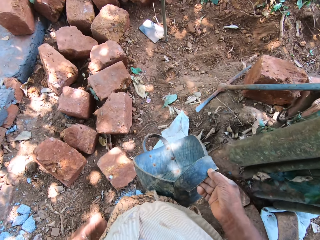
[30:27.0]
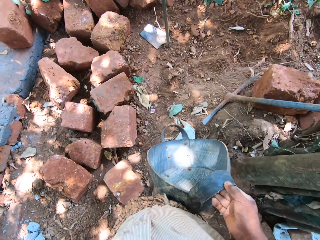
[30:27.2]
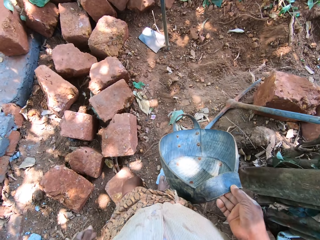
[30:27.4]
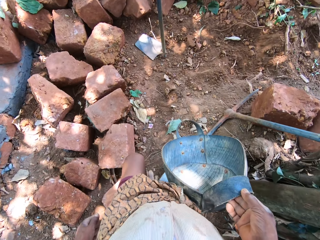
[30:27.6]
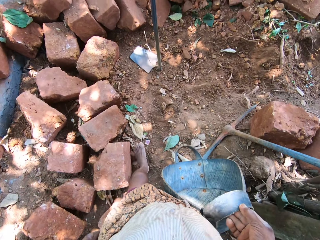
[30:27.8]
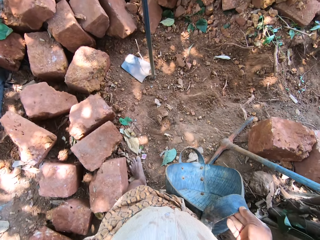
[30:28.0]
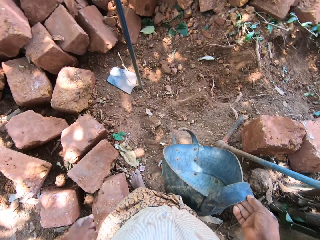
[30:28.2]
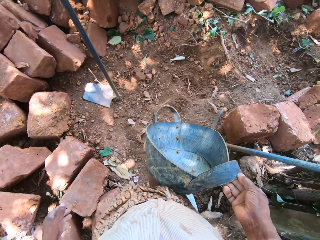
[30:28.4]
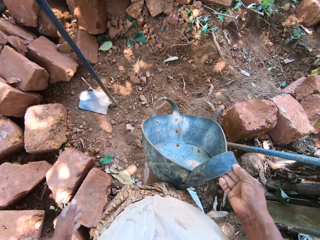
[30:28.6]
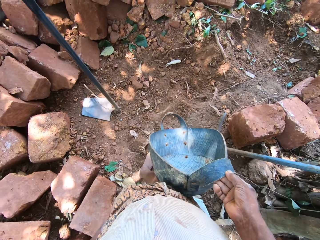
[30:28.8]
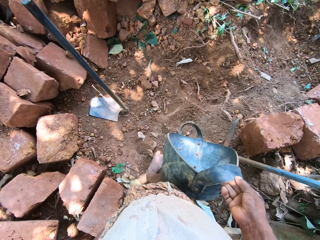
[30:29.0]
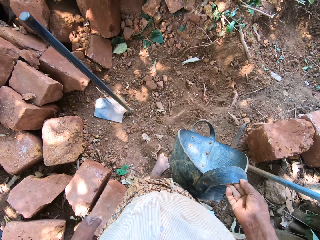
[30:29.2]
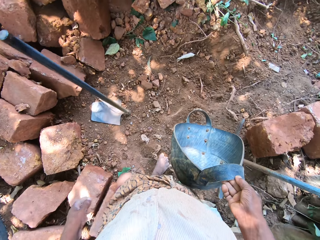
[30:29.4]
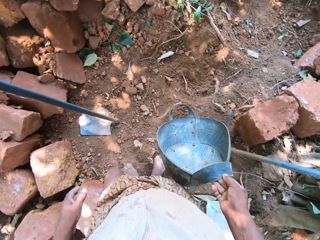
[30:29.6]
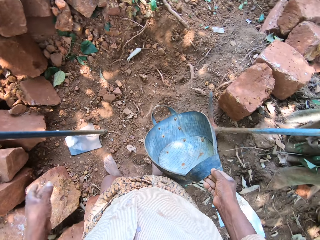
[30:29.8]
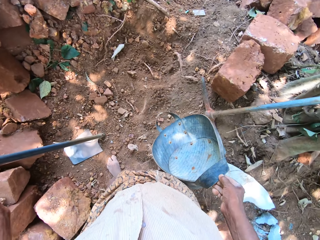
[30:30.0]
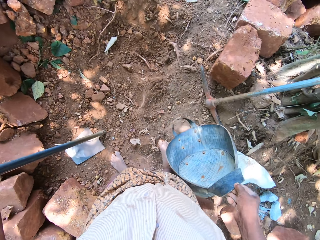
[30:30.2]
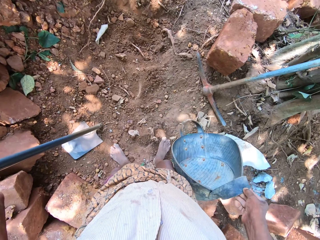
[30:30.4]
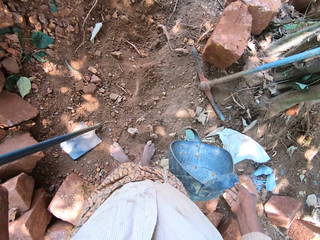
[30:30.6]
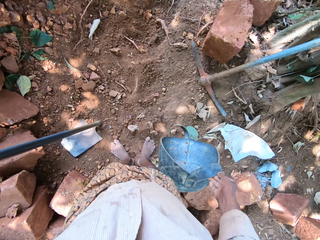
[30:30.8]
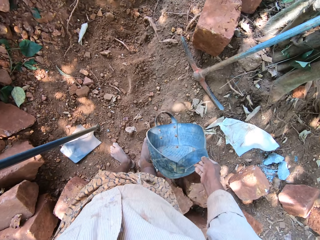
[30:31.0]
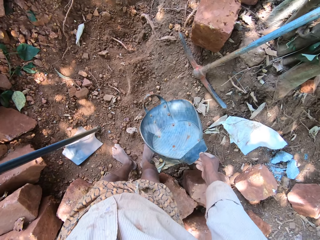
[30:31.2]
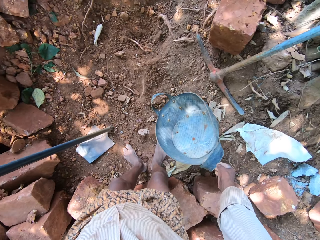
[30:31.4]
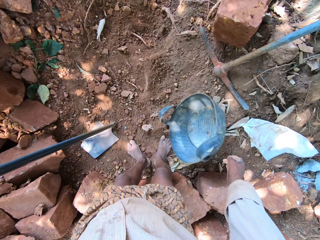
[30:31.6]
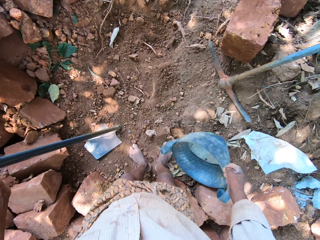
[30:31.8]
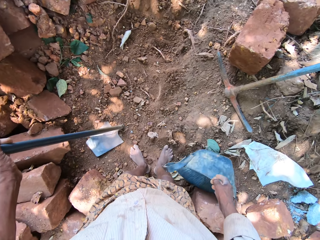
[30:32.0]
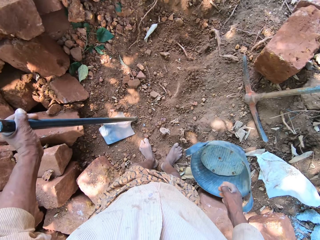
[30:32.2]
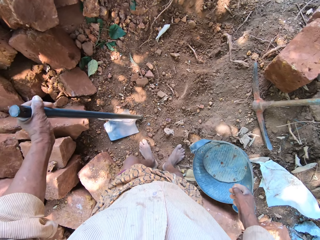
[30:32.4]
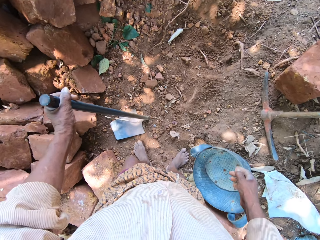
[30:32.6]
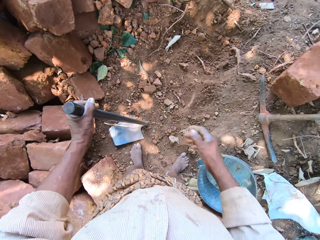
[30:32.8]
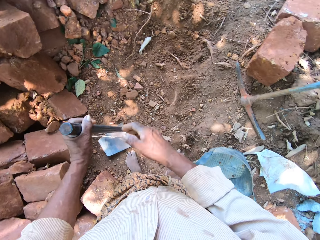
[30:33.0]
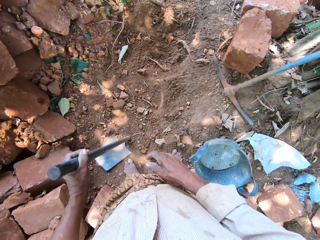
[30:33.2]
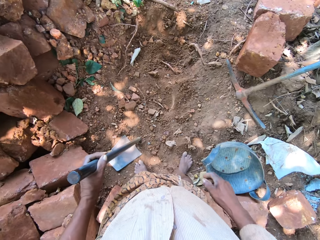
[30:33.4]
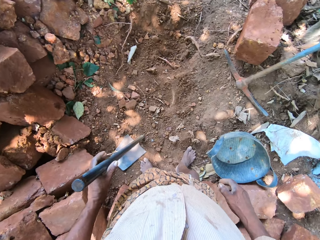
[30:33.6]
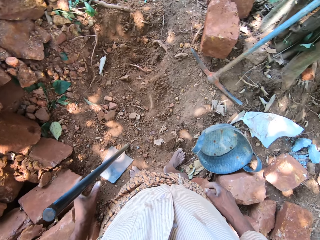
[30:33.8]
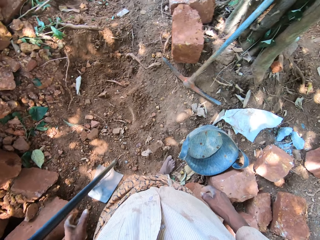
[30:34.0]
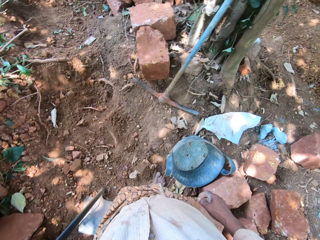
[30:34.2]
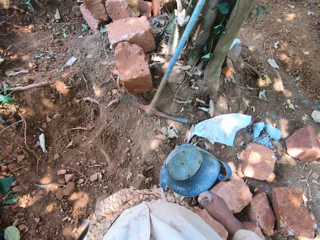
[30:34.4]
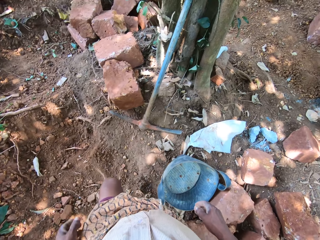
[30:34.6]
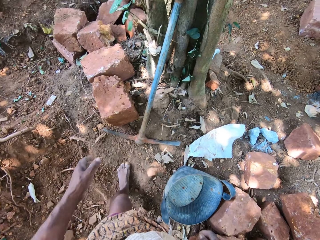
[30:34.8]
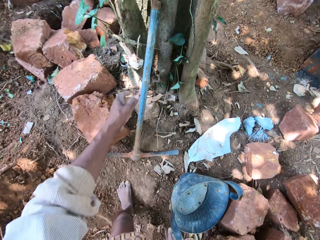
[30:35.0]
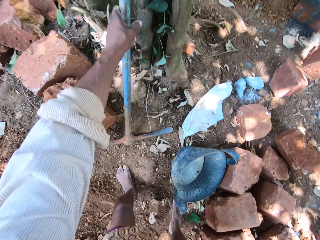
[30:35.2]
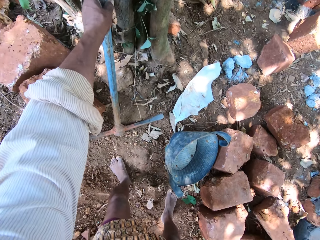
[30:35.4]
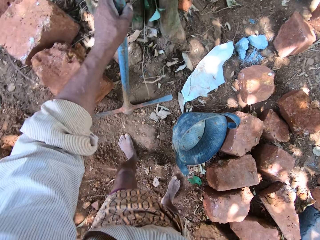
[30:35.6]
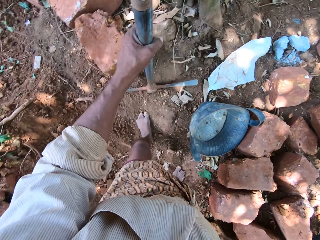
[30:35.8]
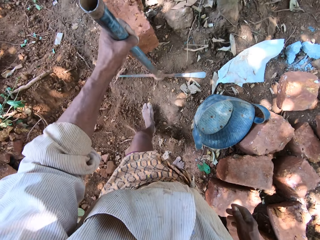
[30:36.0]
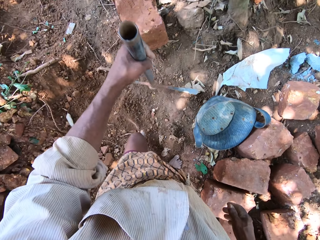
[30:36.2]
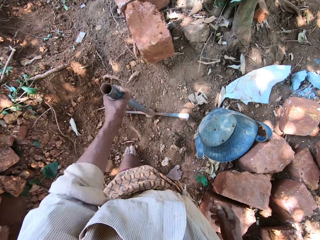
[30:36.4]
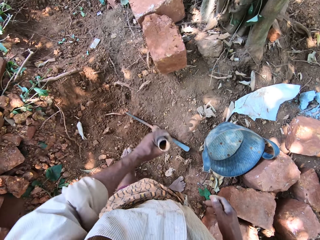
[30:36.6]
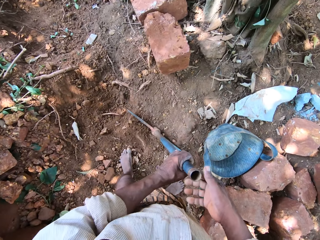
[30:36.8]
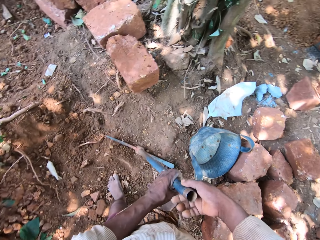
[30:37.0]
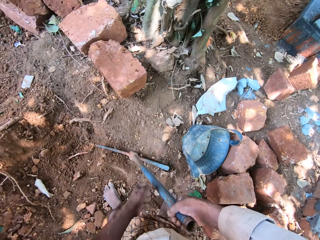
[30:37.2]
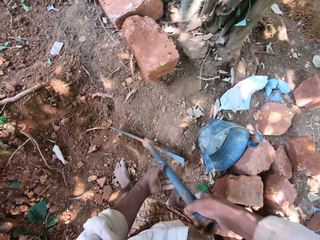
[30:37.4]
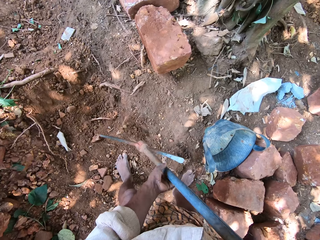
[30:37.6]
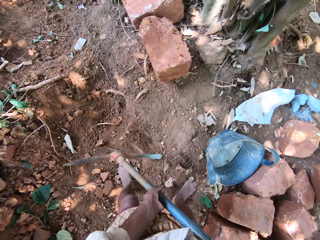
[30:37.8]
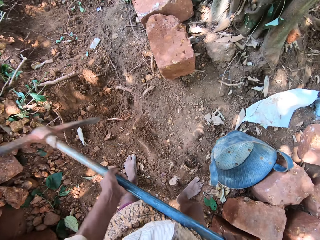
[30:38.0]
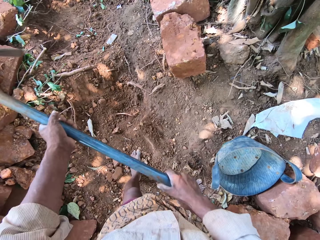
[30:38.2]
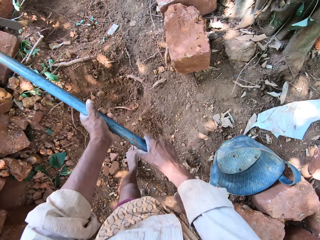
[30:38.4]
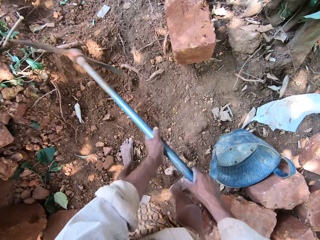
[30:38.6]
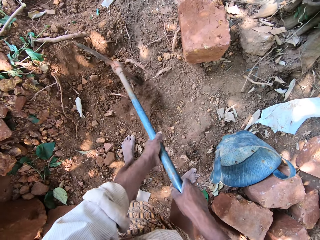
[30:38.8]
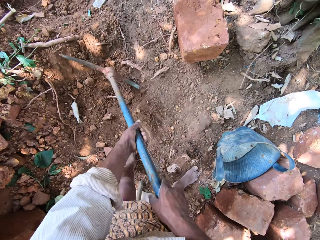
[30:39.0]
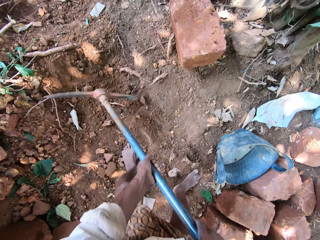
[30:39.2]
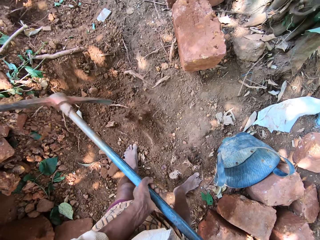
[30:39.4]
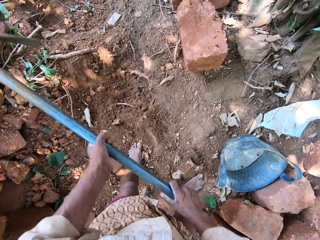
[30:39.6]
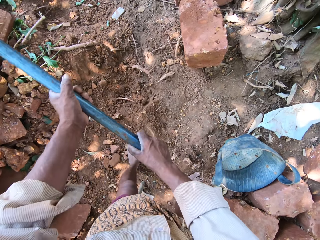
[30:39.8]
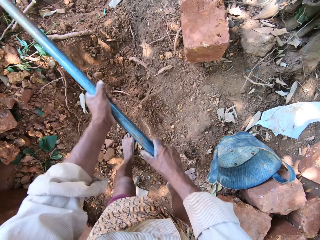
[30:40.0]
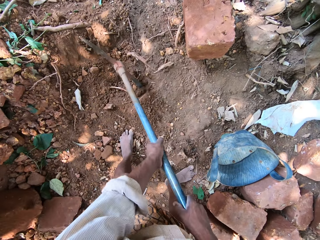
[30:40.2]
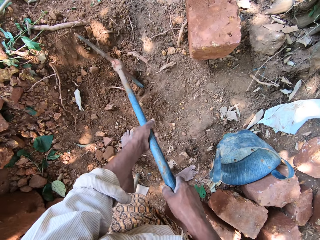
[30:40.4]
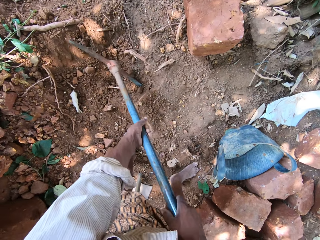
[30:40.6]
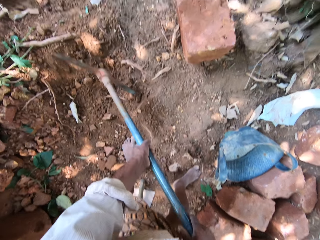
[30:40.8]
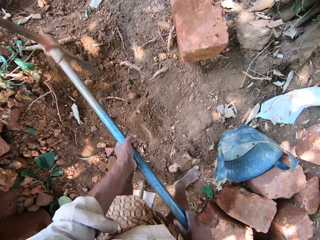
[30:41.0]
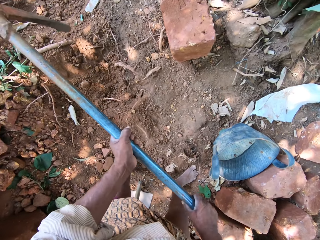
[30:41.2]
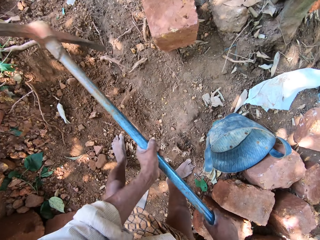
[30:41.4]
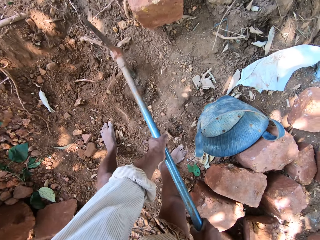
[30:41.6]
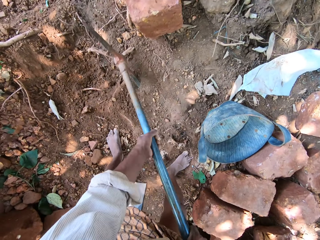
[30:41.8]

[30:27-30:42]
The camera wearer holds a hoe on the ground with his left hand. He drops the bag of coarse sand in his right hand on the ground. He removes his left hand from the hoe on the ground. He picks up a pick axe on the ground with his left hand. He drops the pick axe in his left hand on the ground. He holds the pick axe on the ground with both hands. He digs the ground with the pick axe in his hands.

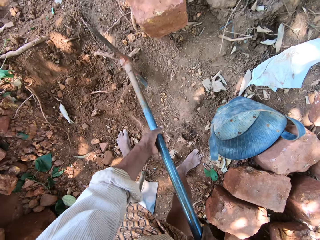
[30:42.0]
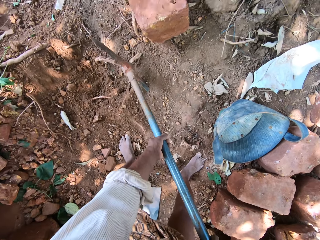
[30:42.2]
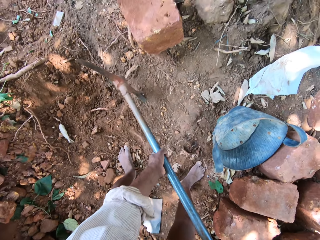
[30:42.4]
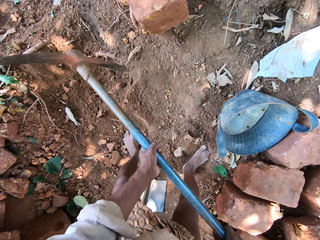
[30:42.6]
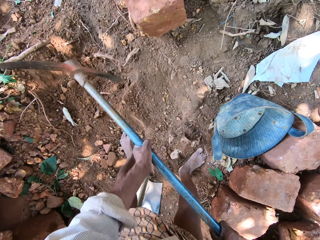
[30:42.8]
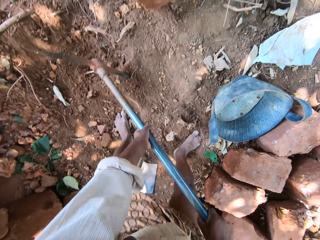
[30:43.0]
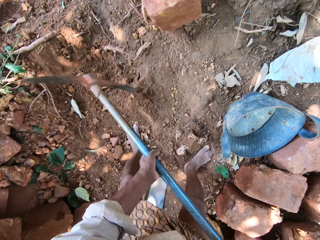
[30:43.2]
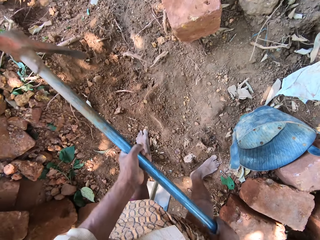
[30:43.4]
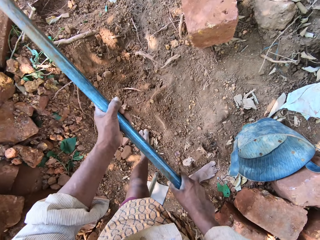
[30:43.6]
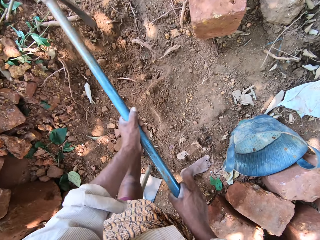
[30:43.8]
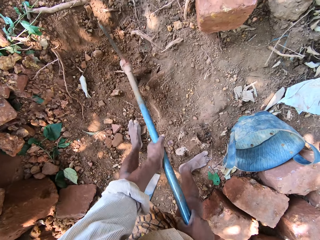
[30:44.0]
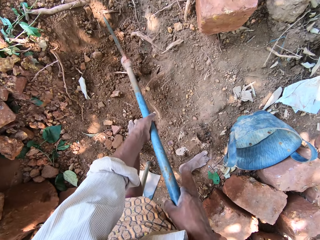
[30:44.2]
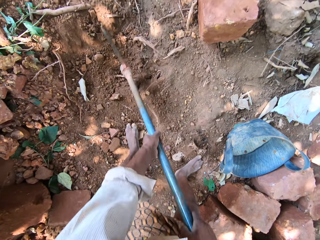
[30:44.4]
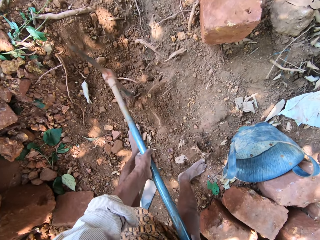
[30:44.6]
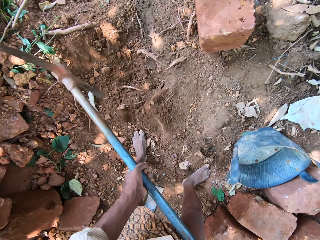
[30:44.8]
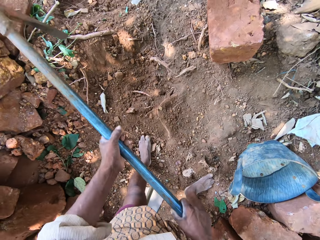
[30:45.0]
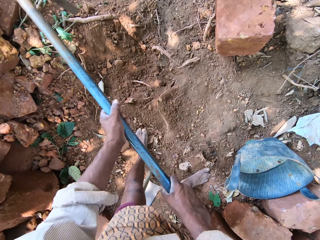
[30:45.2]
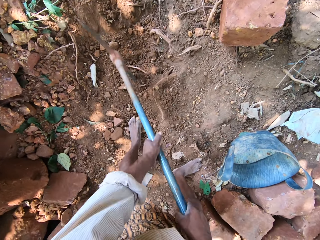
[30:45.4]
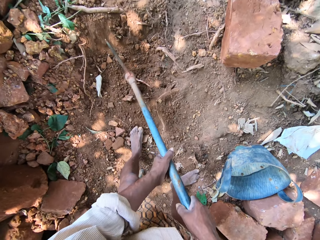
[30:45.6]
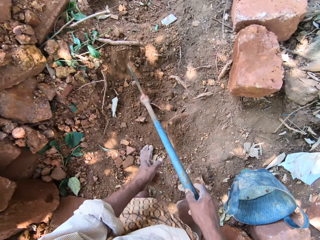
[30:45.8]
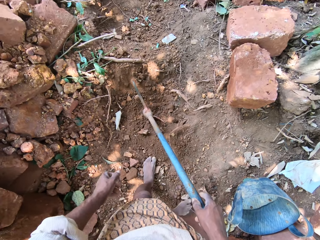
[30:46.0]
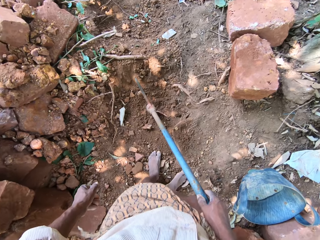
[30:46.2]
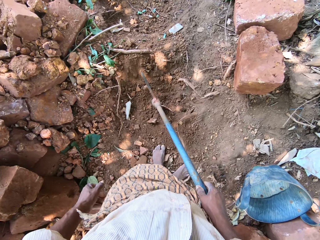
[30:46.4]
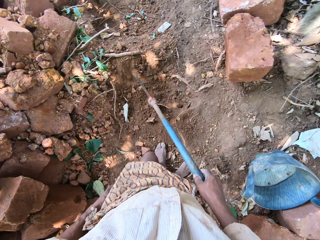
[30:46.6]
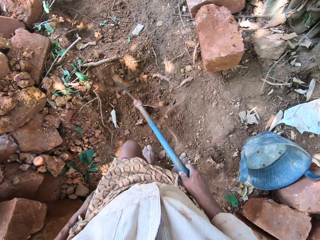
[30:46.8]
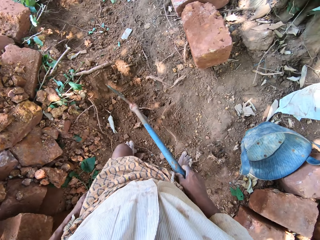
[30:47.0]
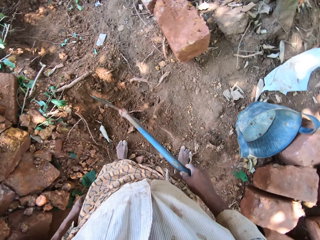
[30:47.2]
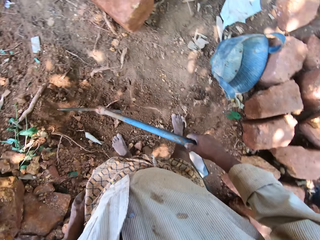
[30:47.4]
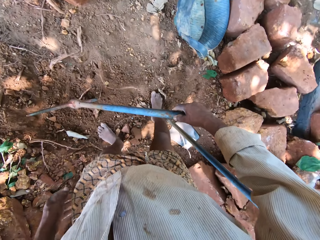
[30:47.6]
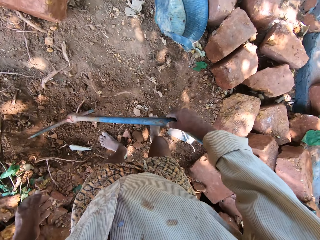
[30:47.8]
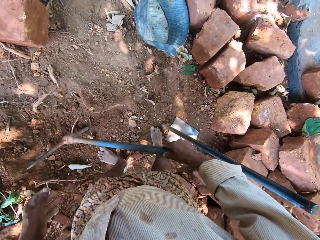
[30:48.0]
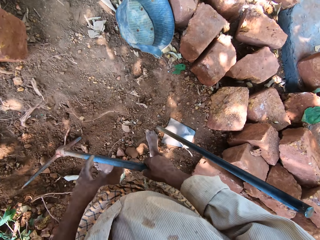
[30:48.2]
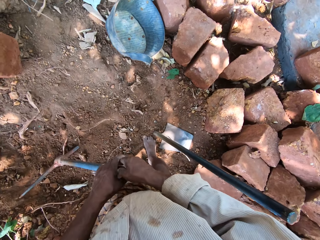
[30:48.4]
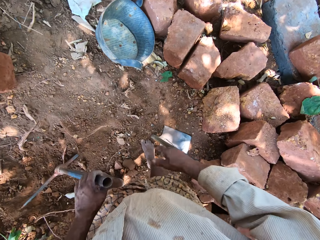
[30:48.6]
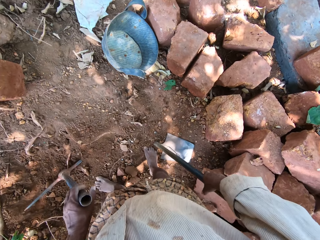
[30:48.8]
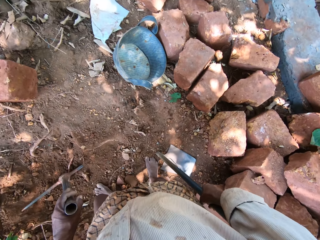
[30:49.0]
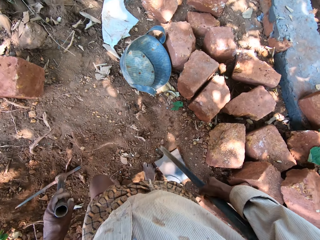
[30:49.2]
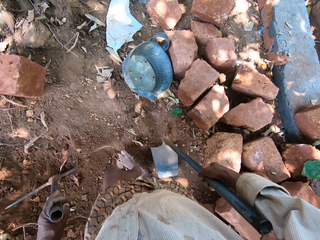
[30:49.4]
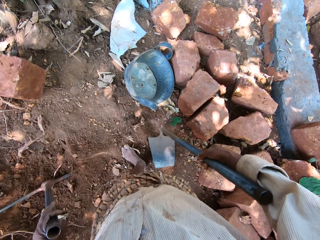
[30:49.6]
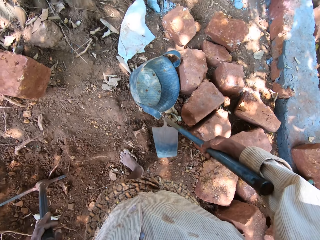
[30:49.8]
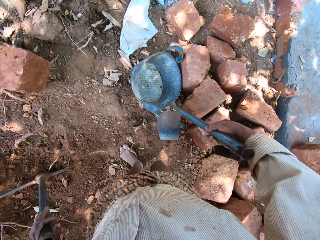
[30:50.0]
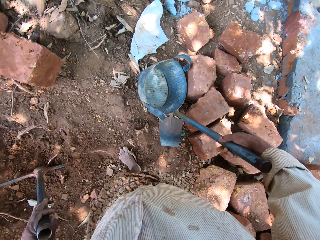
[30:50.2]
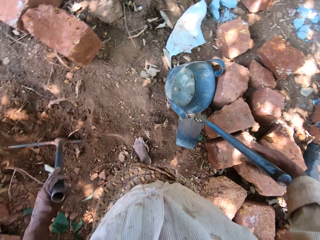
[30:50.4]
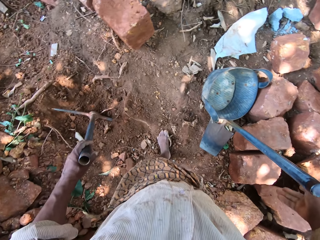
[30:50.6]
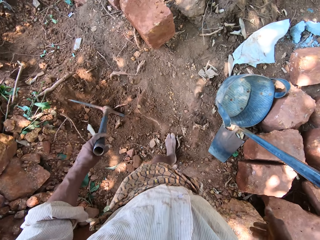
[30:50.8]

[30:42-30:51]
The camera wearer removes his left hand from the pick axe on the ground. He passes the pick axe in his right hand to his left hand. He adjusts the hoe on the ground with his right hand.
